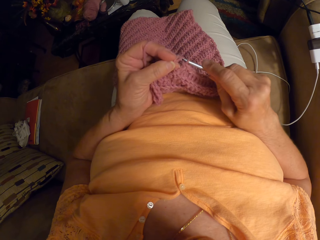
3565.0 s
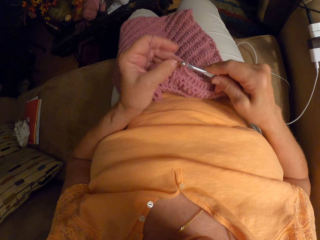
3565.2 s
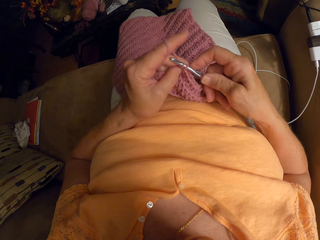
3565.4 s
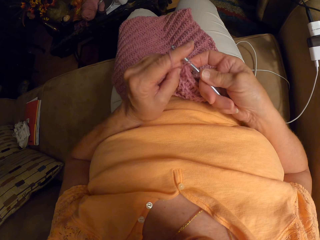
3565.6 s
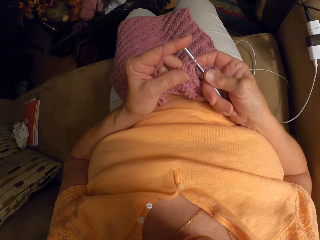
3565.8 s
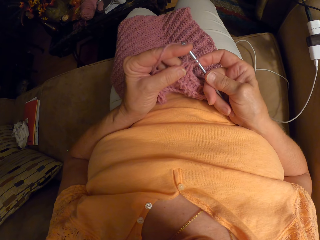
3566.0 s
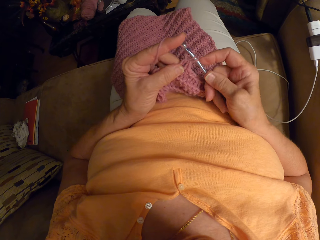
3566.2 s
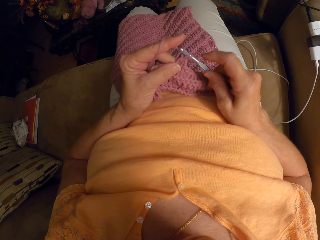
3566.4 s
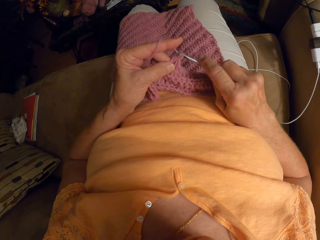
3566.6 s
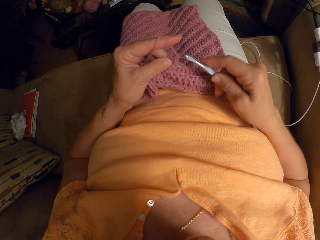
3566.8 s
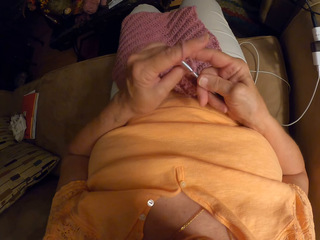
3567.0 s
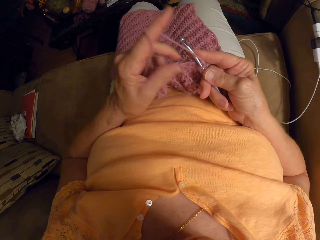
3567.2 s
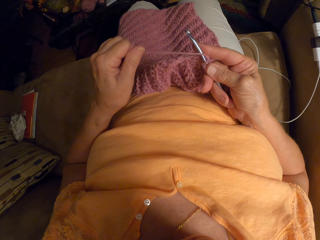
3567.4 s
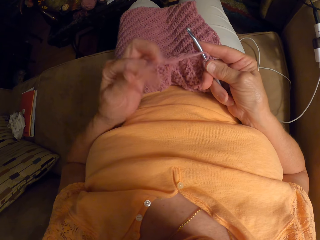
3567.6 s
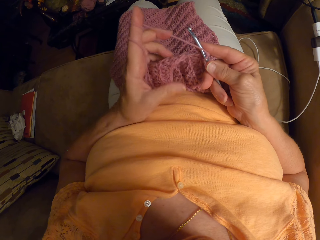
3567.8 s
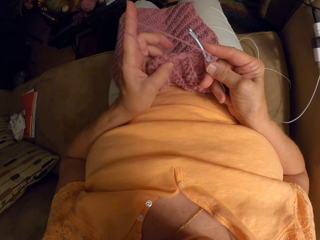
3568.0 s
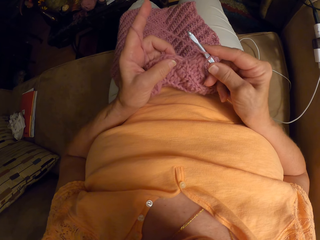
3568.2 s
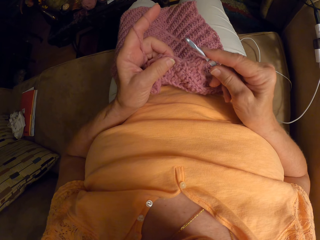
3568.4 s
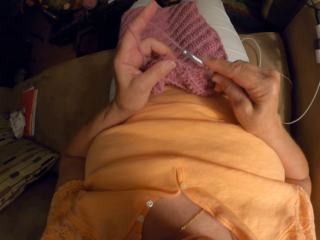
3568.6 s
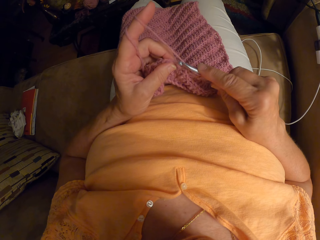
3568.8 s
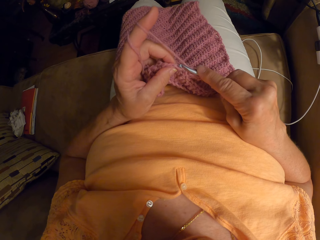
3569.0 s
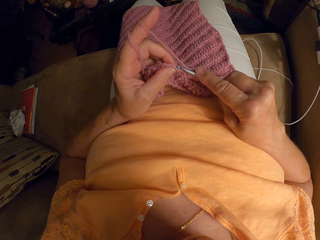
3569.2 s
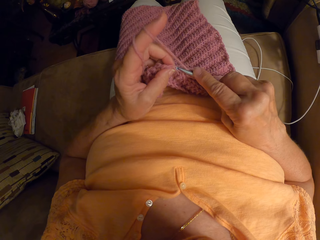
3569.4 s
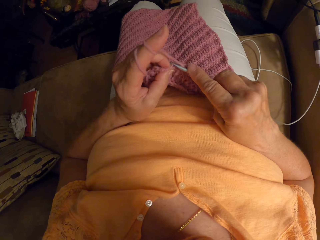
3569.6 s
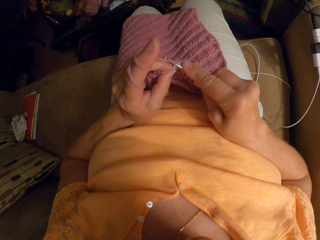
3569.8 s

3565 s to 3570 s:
The camera wearer sews a piece of yarn using crochet. She wraps the yarn around her left index finger. She resumes crocheting the yarn with the crochet hook.

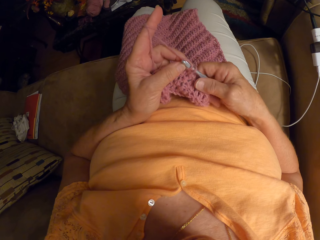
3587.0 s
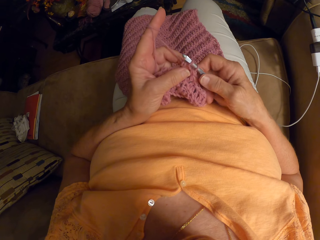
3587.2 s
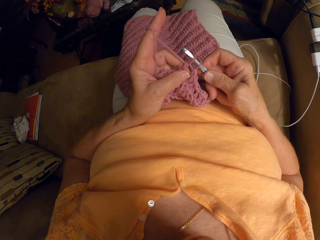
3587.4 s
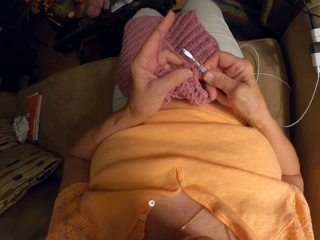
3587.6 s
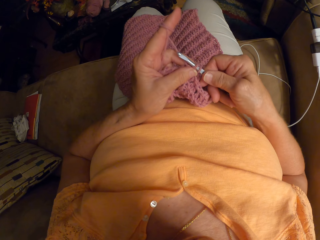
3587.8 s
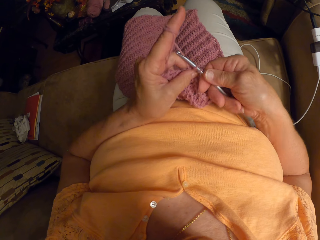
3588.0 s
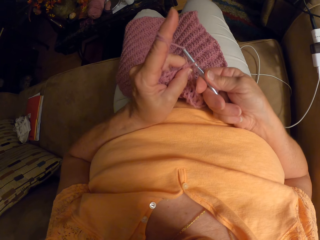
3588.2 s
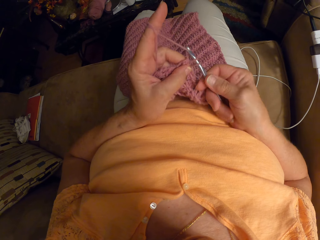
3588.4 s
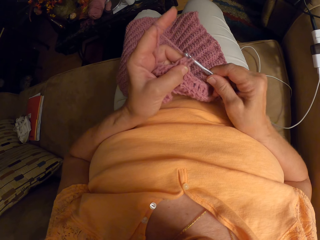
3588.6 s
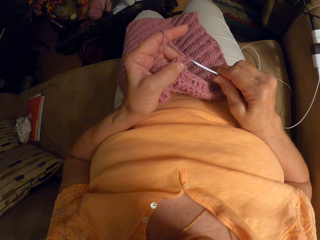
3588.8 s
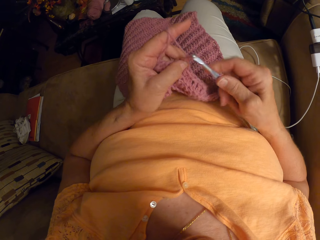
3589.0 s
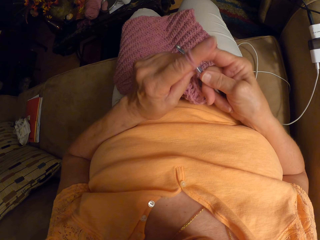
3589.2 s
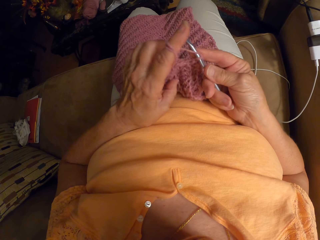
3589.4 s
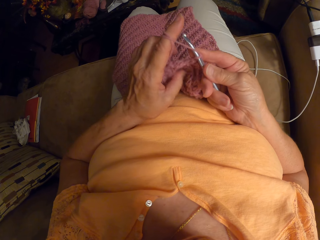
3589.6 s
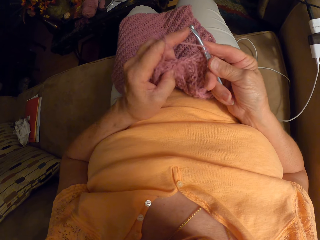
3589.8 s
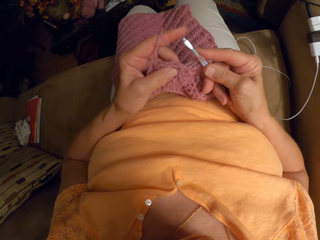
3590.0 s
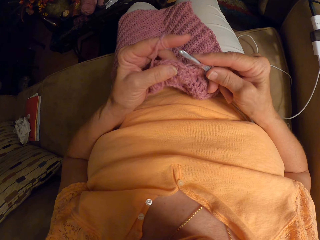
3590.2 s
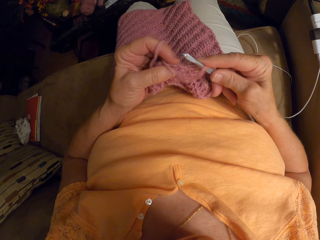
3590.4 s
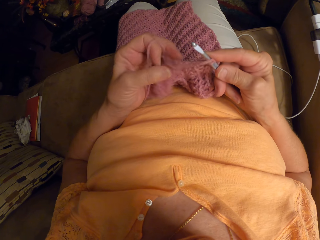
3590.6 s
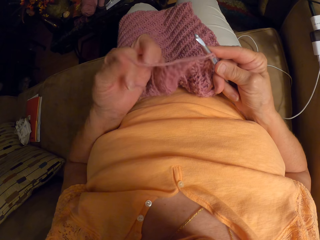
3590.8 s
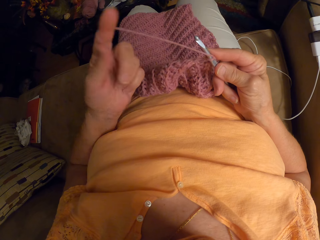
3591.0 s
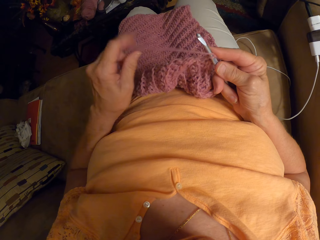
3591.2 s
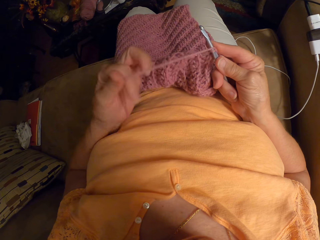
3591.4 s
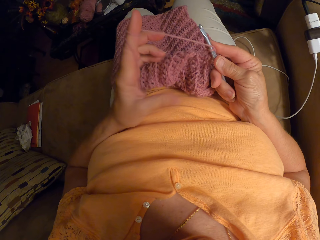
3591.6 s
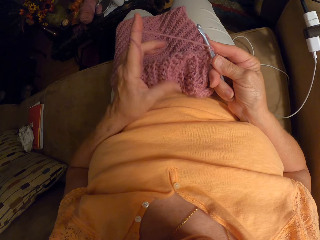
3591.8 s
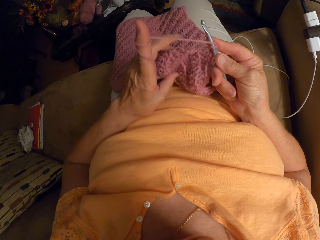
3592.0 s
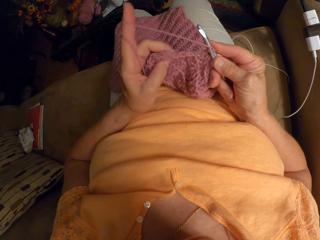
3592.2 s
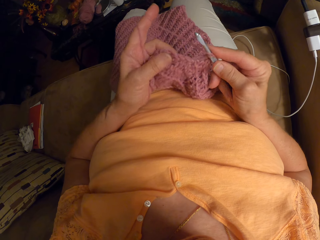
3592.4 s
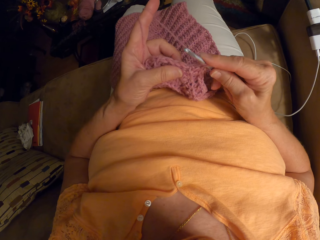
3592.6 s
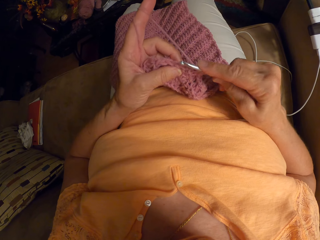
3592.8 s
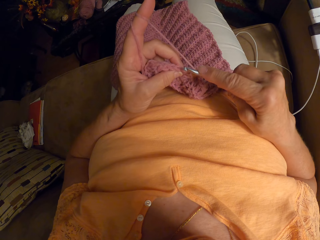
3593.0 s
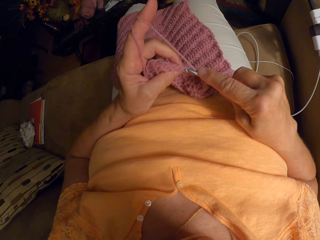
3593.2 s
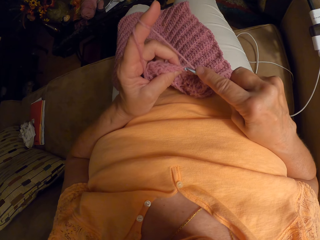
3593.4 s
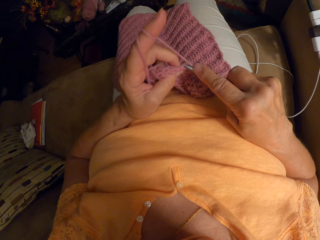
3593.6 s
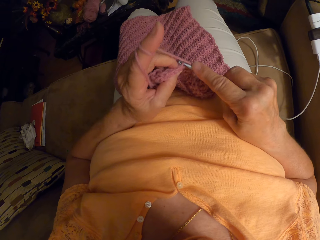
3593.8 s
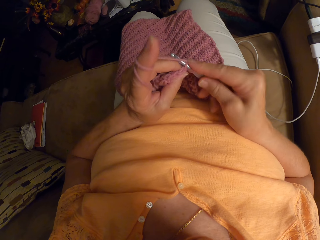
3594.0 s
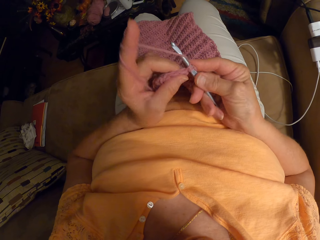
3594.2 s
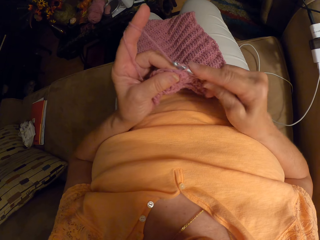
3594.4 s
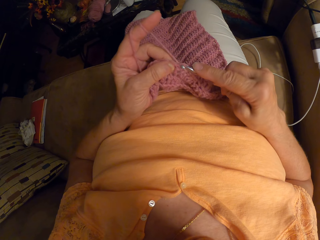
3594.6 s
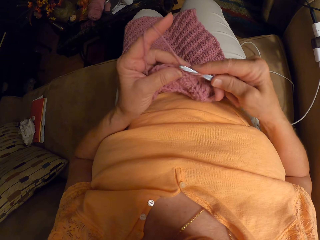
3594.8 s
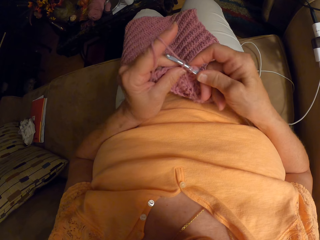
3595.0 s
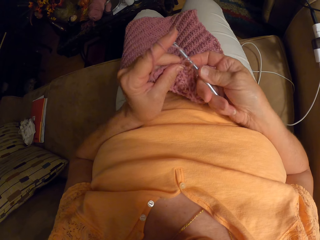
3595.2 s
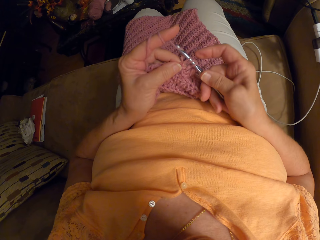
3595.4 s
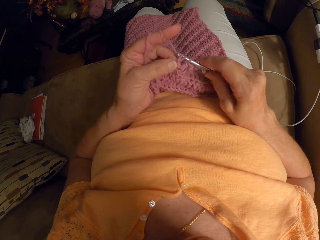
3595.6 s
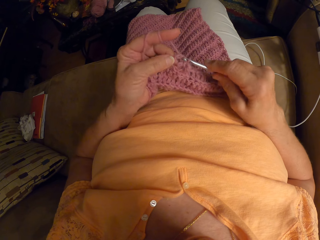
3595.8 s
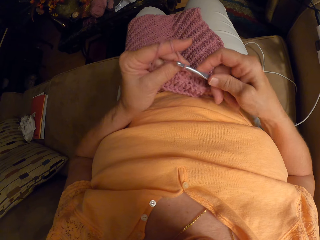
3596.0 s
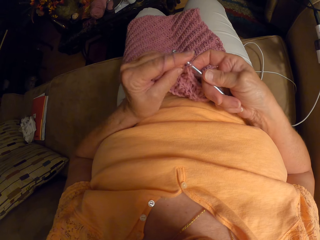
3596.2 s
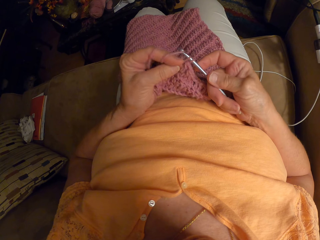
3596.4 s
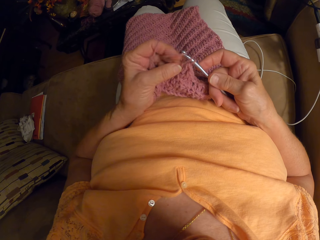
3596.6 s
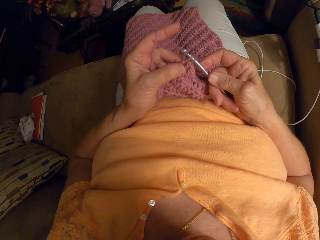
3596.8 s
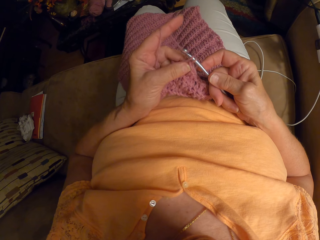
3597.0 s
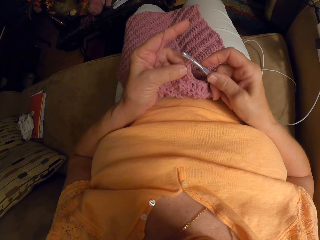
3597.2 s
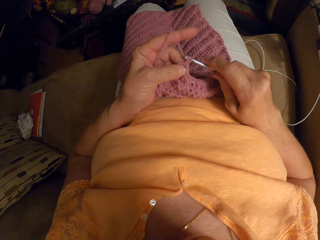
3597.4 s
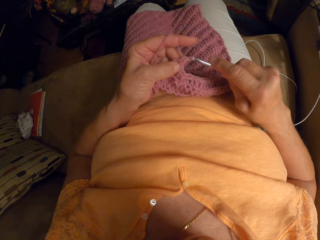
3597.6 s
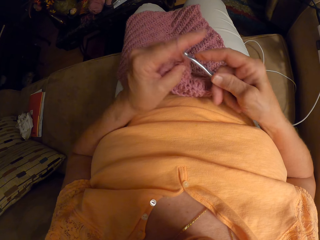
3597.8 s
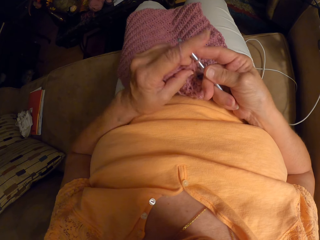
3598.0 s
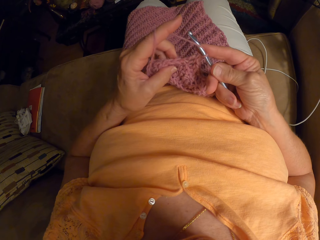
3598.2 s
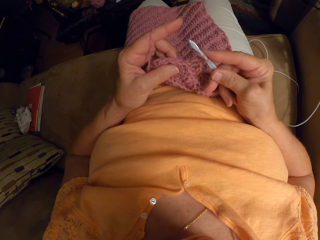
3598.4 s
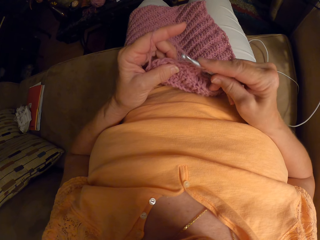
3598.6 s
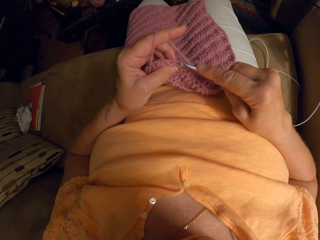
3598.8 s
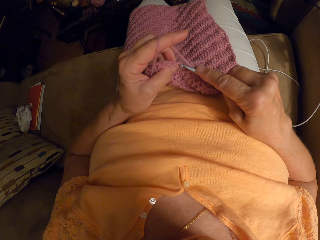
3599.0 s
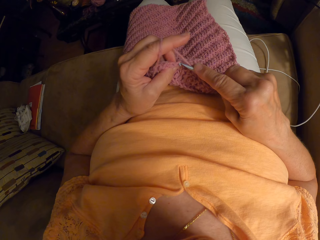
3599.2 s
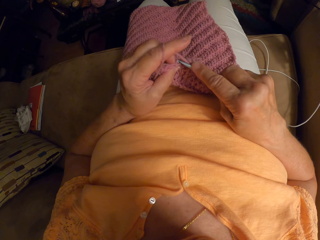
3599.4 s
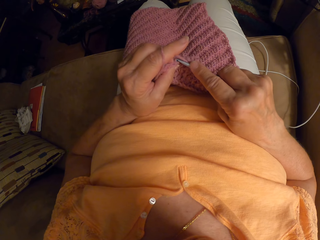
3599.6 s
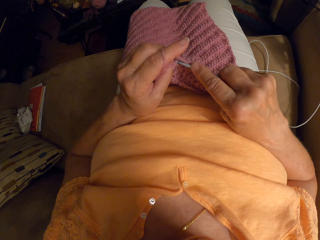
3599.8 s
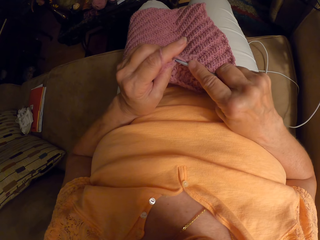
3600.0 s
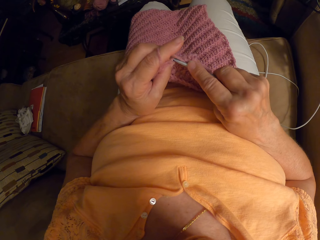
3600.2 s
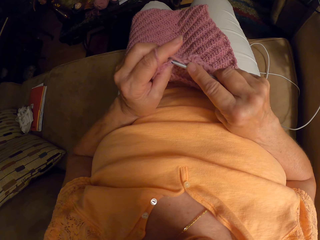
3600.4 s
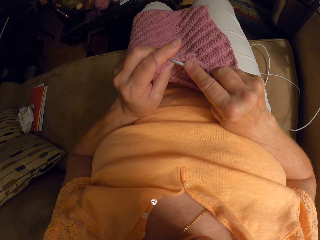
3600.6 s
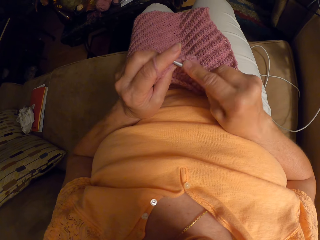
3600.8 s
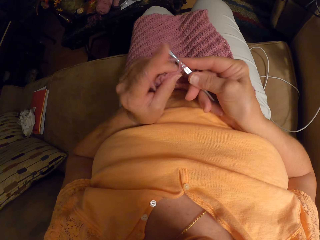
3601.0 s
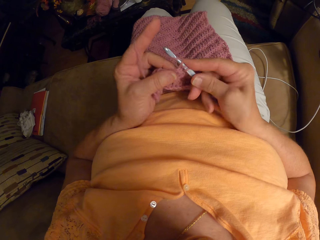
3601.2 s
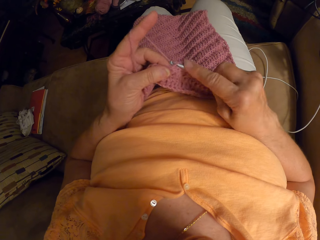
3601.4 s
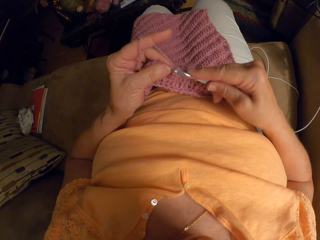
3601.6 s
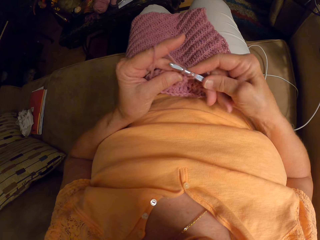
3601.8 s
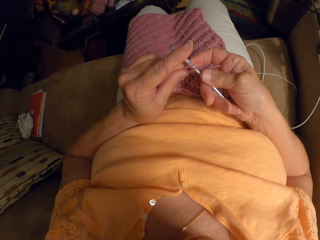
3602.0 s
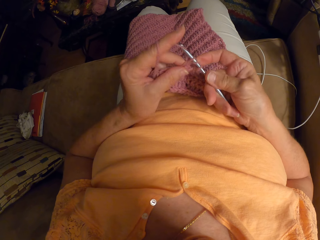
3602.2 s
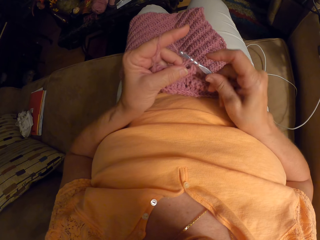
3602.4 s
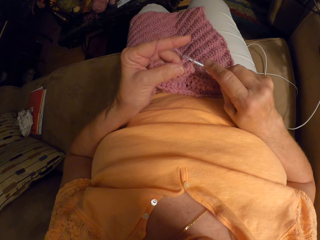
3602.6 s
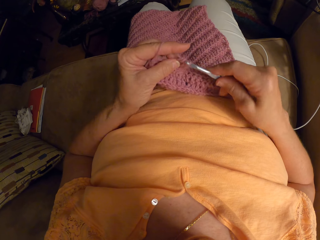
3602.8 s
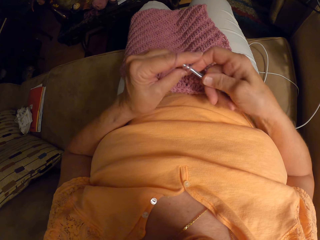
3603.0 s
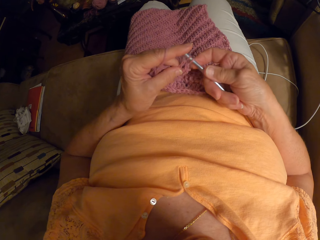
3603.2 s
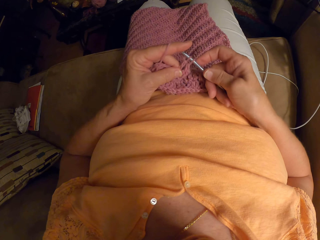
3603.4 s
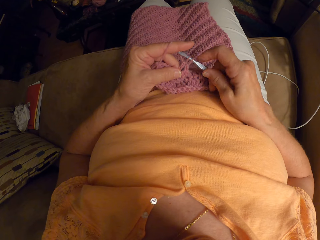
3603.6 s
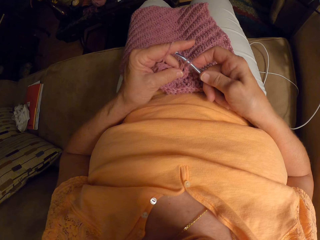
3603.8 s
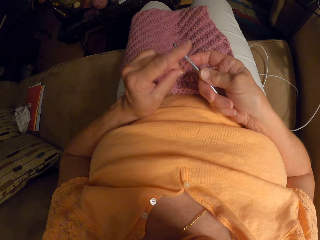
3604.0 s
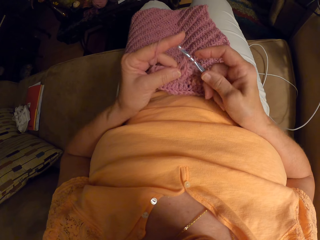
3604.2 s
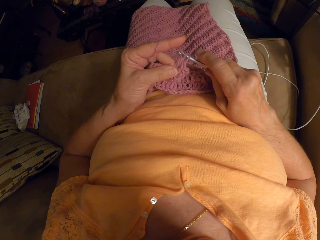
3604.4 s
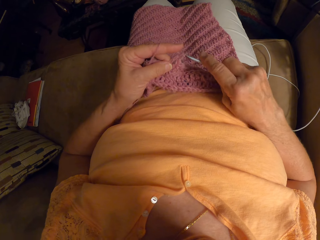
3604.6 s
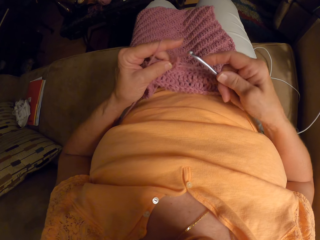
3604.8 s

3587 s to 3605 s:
The camera wearer sews a piece of yarn using crochet. She does it again. She wraps the yarn around her left index finger. She resumes crocheting the yarn with the crochet hook. She sews a piece of yarn using crochet repeatedly.
